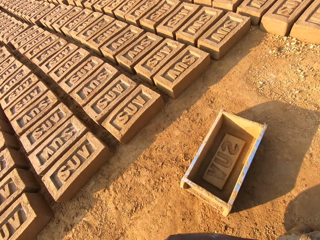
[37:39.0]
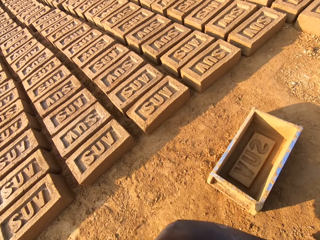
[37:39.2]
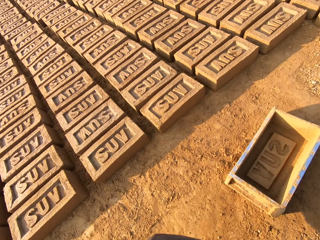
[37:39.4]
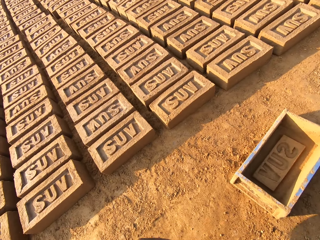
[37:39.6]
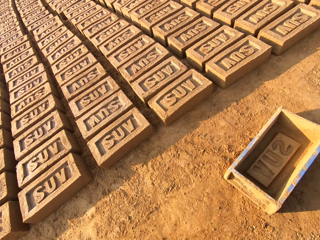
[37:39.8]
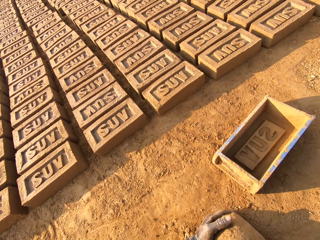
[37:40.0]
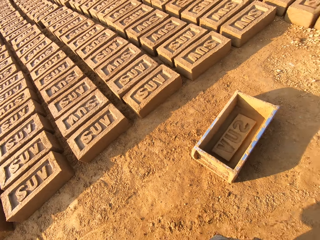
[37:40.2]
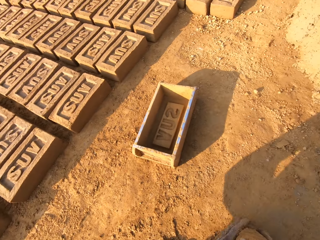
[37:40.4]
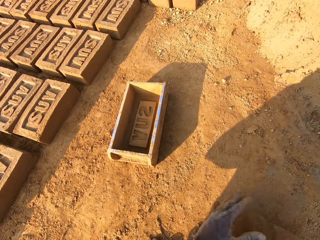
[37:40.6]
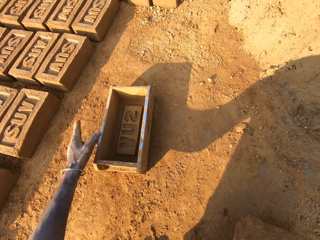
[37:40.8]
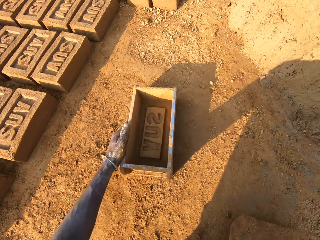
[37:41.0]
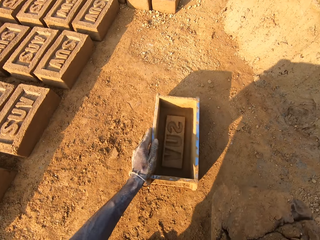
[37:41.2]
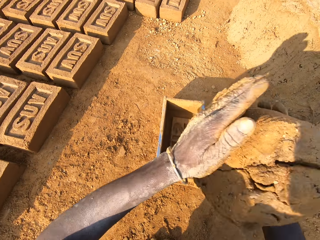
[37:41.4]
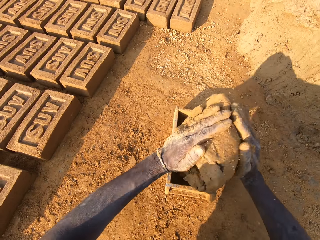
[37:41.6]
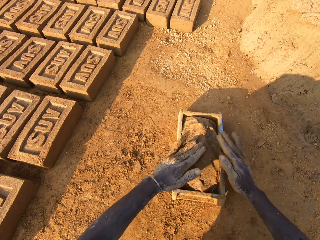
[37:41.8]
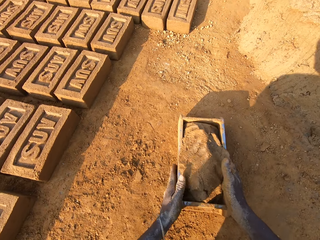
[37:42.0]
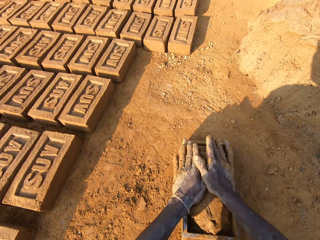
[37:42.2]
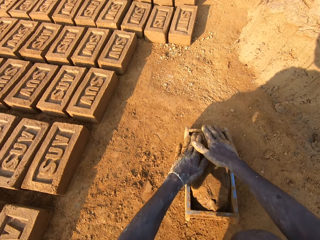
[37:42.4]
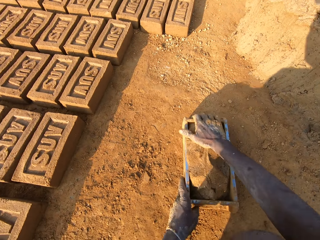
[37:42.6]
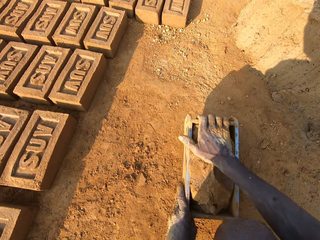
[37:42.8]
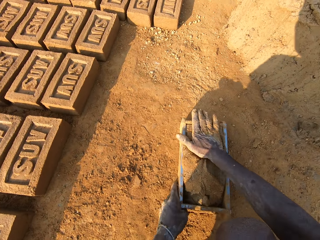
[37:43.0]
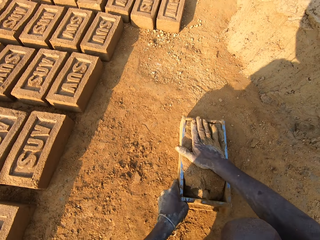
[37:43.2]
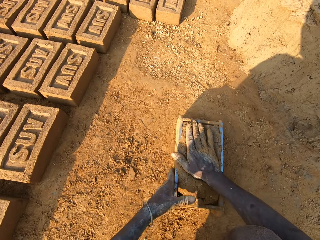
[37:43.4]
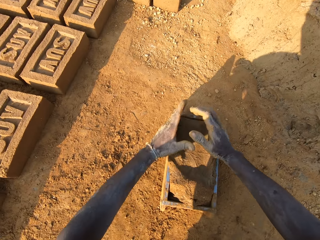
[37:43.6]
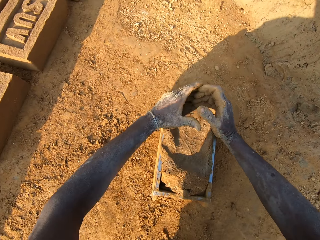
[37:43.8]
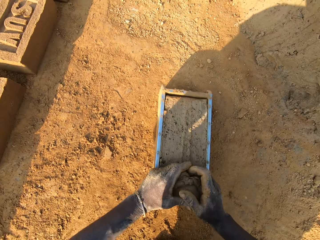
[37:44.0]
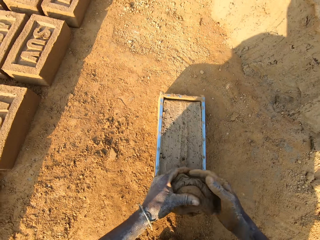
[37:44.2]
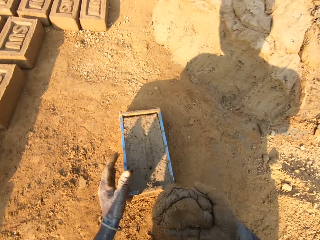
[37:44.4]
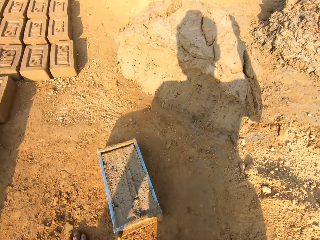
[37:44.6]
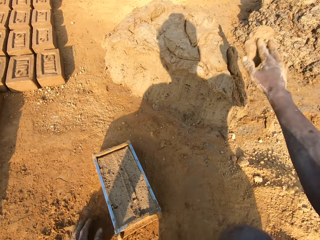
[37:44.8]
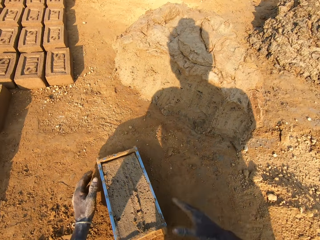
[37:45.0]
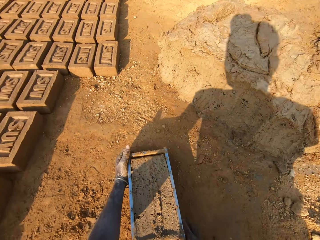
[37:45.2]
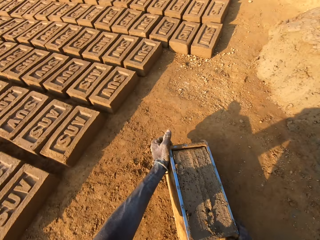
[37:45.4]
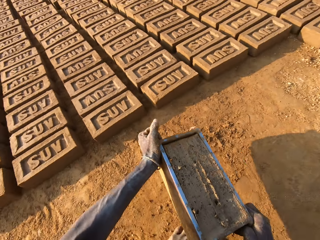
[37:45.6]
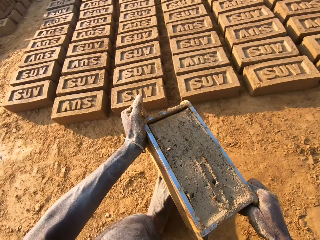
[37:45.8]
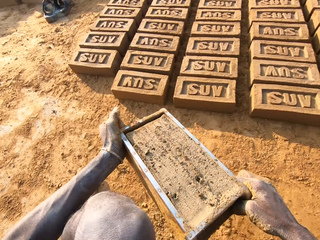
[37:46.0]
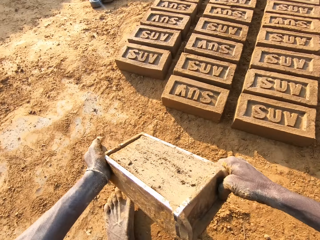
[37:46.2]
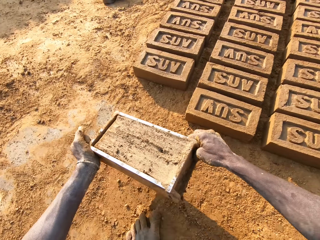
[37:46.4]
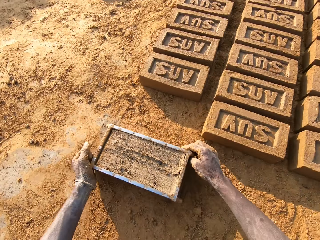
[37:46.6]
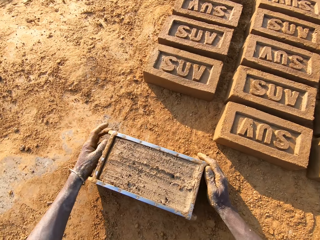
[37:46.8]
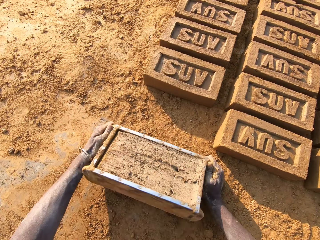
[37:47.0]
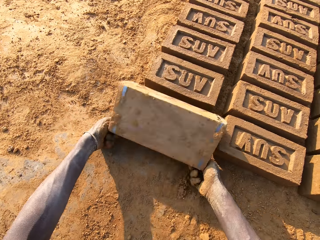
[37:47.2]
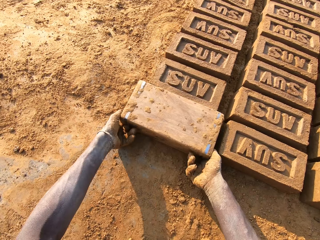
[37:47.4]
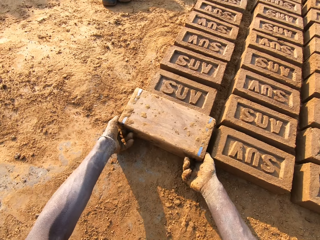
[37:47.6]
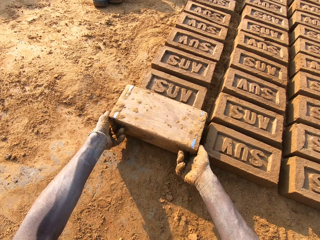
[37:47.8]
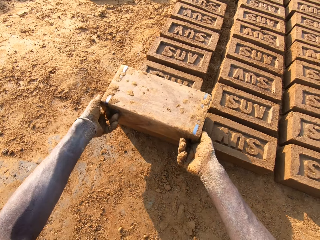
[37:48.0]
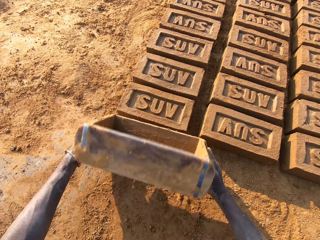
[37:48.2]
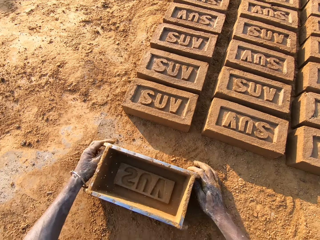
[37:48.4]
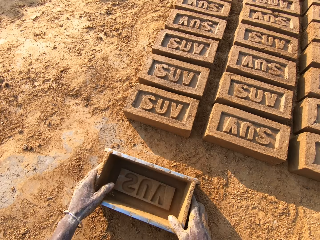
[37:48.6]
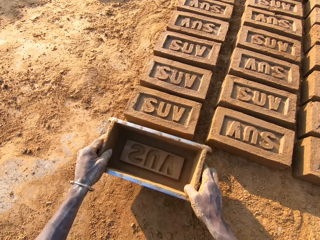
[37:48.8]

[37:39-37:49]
The camera wearer rolls the mud on the sand on the floor. He moves the pan or wooden box forward with his left hand. He puts the mud in the pan and presses the mud in the pan with his right hand. He removes excess mud in the pan with his hands. He throws the mud in his hand on another mud on the floor. He lifts away the wooden box and turns around with the pan in his hand. He drops the pan on the floor. He turns the pan on the floor upside down. He removes the mold mud from the pan on the floor.

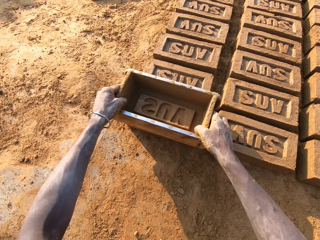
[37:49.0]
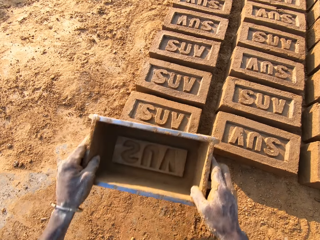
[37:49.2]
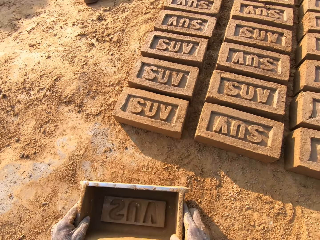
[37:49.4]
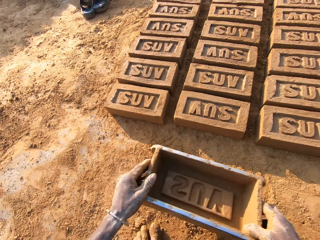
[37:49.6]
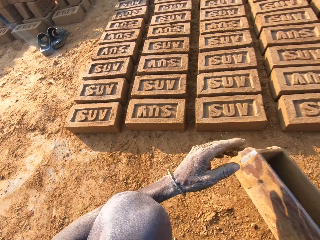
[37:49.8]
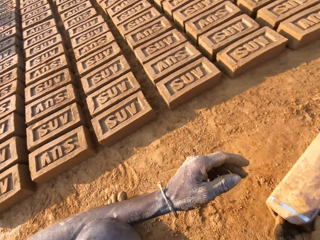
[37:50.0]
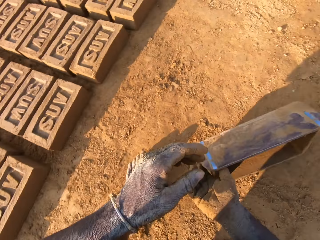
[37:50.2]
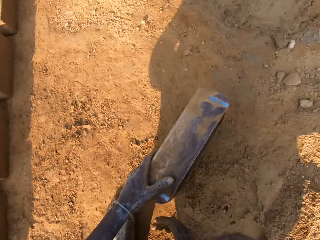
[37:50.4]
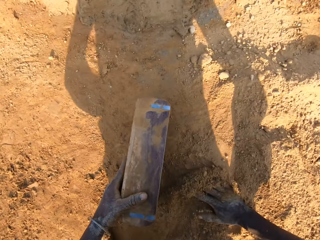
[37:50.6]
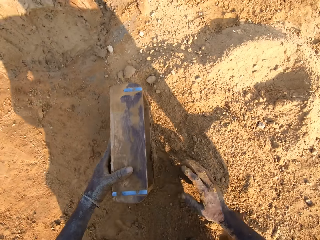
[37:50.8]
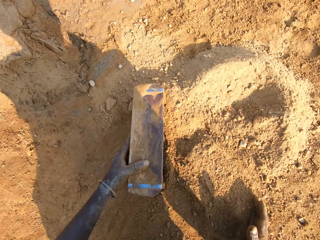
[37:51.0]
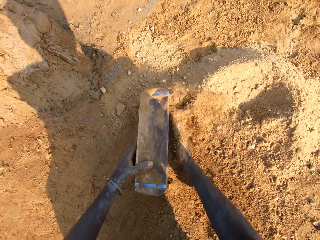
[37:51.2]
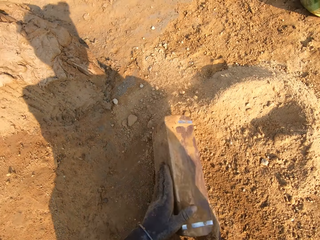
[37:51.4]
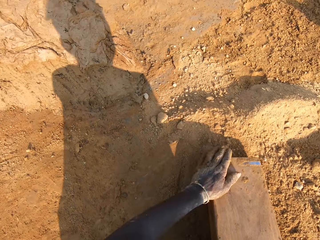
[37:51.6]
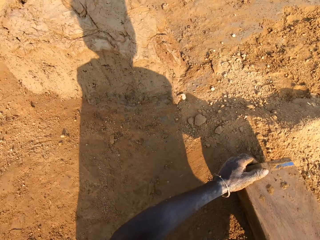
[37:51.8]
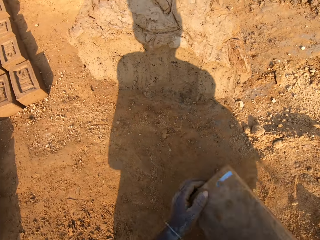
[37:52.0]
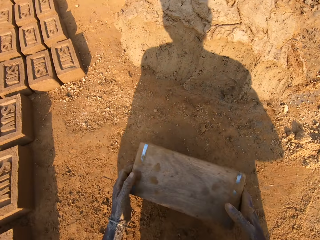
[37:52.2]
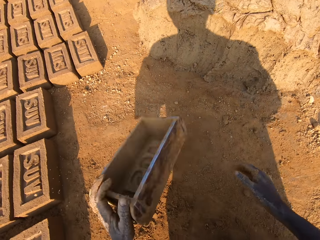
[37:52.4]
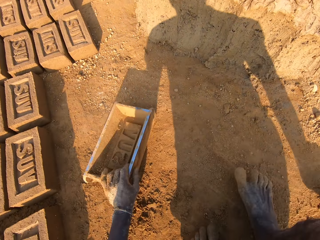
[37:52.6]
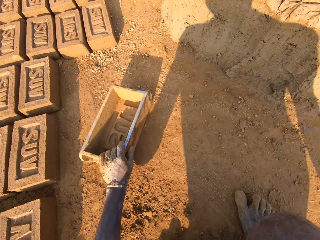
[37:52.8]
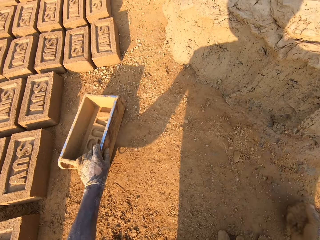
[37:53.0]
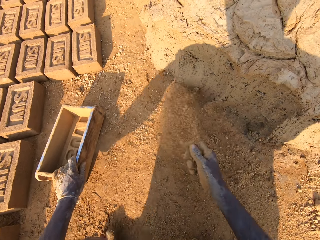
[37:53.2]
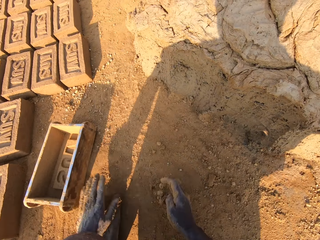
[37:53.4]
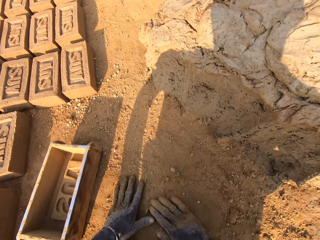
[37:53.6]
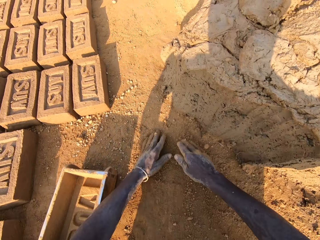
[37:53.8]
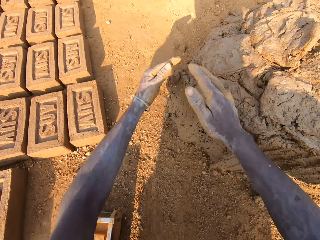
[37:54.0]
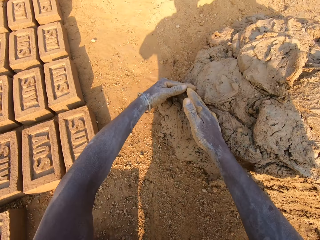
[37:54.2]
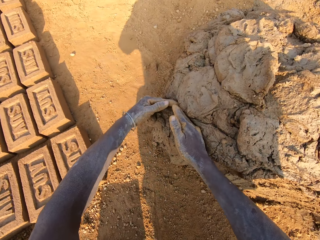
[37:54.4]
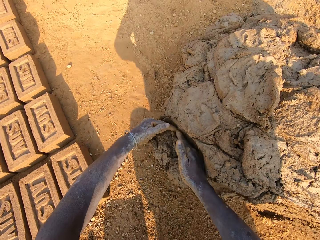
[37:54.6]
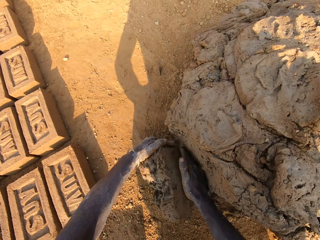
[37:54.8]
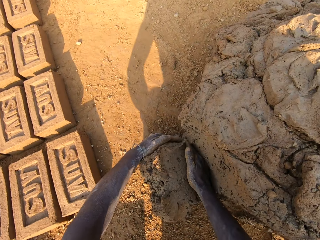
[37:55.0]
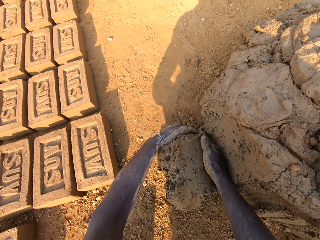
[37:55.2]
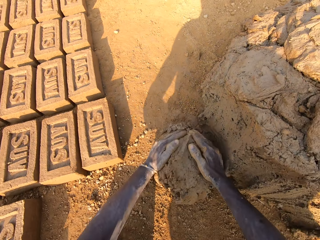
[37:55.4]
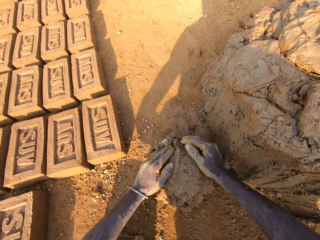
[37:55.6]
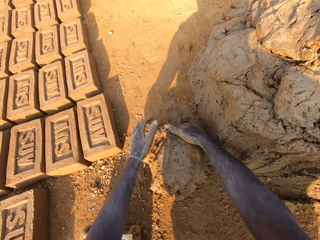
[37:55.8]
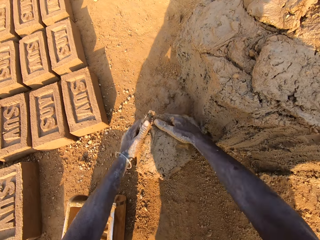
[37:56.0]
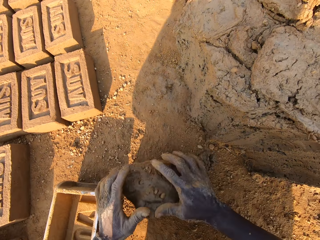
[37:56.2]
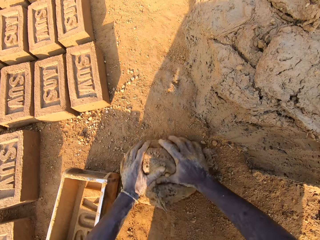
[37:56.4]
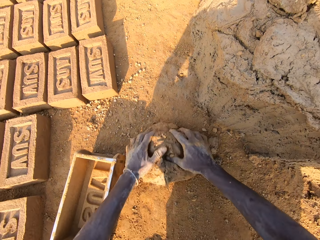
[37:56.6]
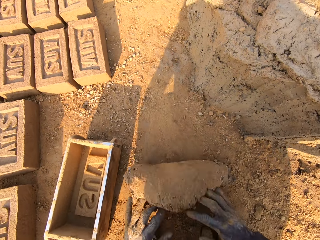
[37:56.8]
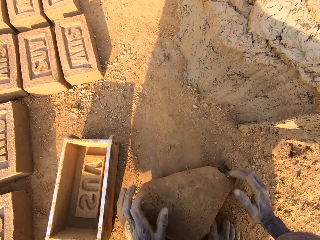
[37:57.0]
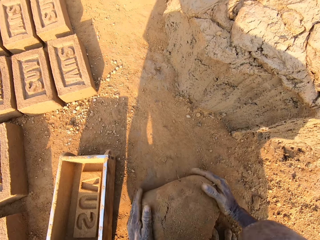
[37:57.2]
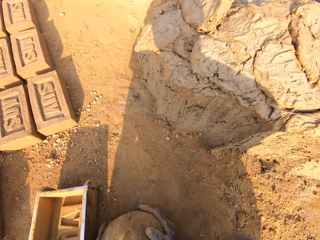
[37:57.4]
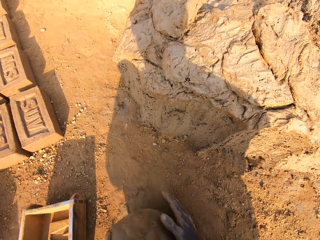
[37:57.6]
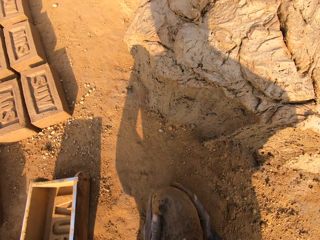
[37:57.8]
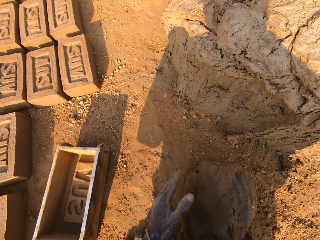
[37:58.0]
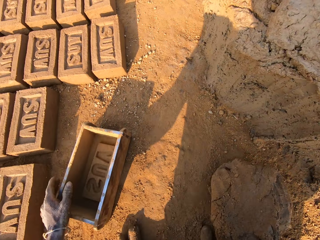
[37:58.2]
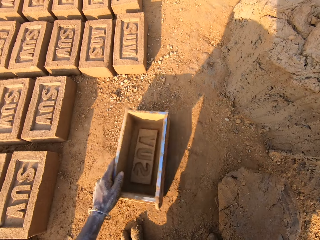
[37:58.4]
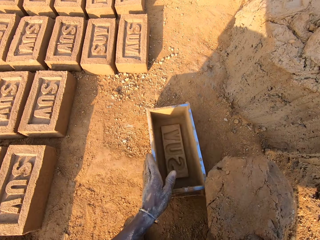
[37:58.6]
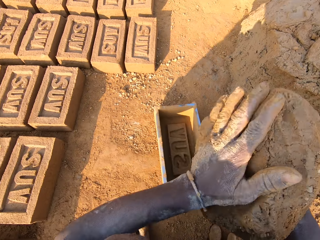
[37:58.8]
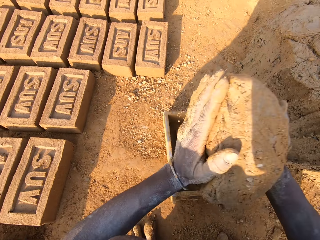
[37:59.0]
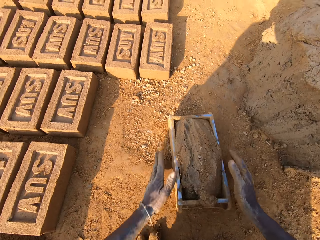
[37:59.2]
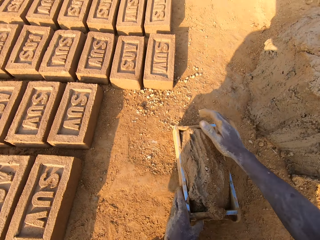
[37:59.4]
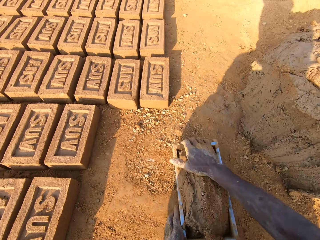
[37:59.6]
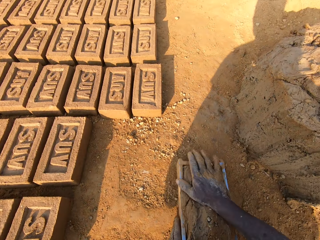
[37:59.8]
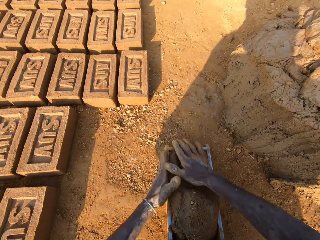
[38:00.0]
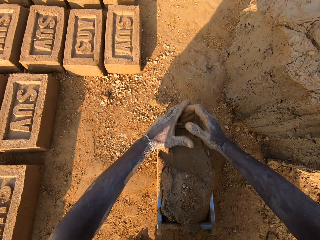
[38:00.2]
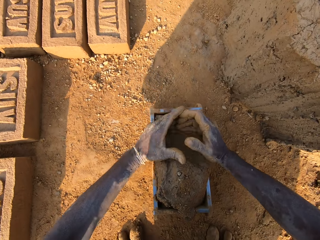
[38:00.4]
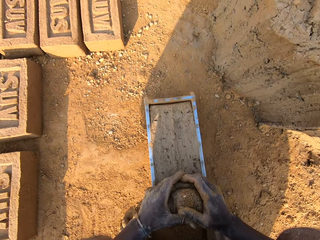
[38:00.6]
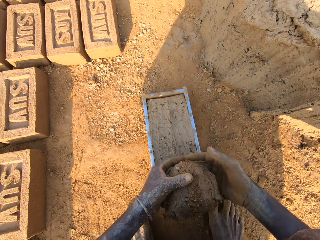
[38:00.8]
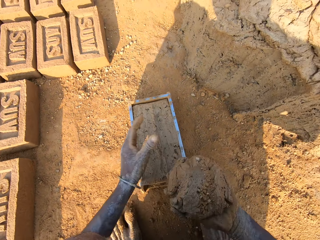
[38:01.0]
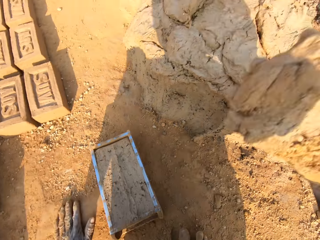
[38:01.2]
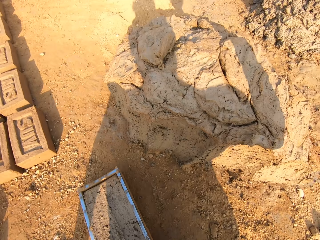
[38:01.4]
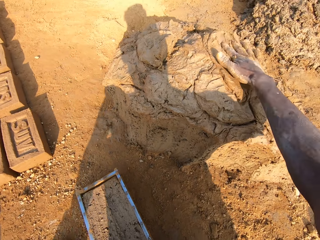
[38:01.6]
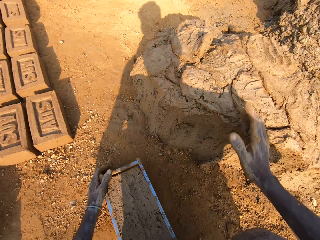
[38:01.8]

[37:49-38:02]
The camera wearer places the pan or wooden box on the ground. He hits the top of the mold mud with the pan. He lifts away the wooden box and turns around with the pan in his hand. He puts some sand in the pan with his right hand. He empties the wooden box and removes the pan from the sand. He drops the pan on the floor, on the side. He rubs his hands on the soil. He takes some mud from the floor and rolls the mud on the sand on the floor. He moves the pan forward with his left hand. He puts the mud in the pan and presses the mud in the pan with his hand. He removes excess mud in the pan with his hands. He throws the mud in his hand on another mud on the floor.
